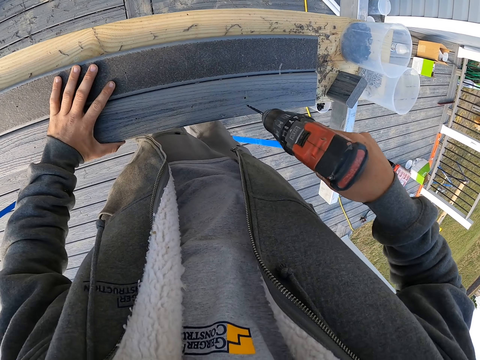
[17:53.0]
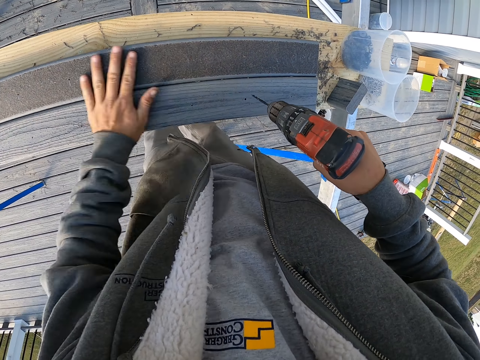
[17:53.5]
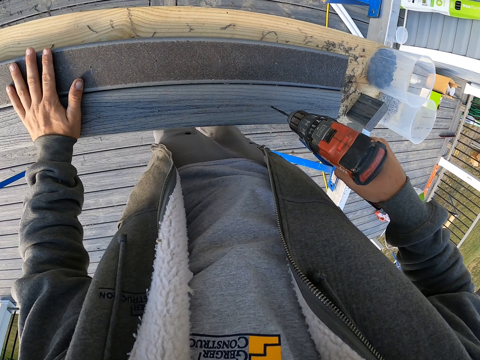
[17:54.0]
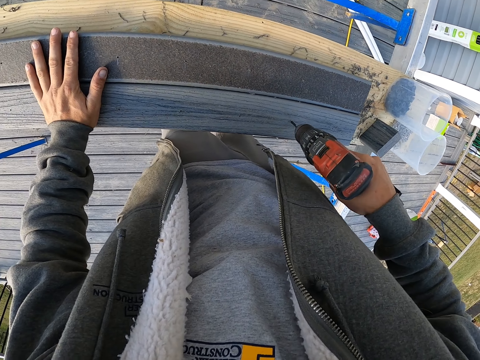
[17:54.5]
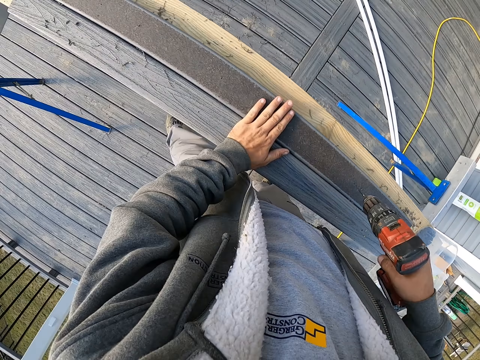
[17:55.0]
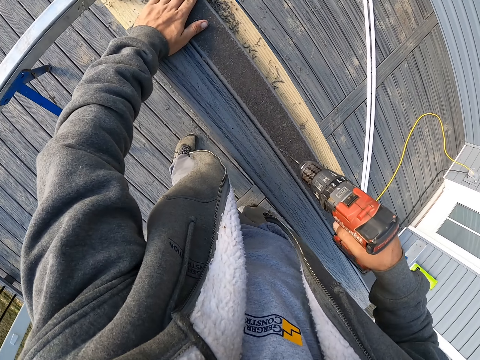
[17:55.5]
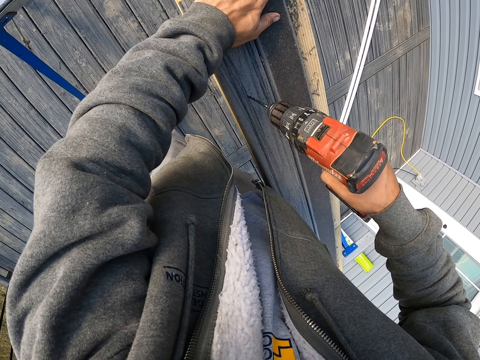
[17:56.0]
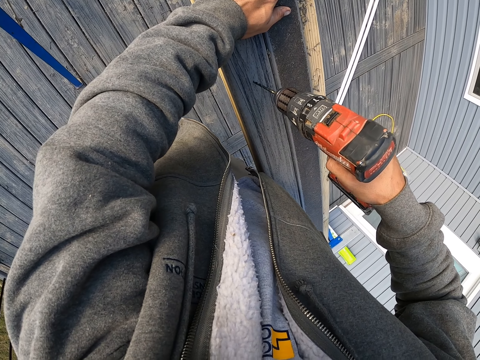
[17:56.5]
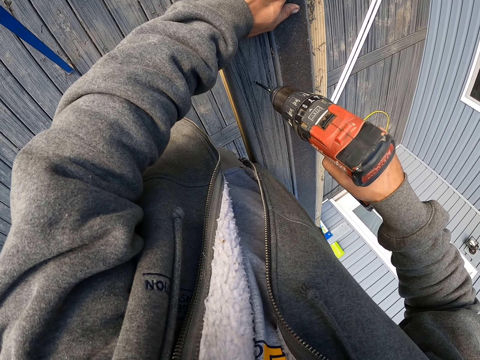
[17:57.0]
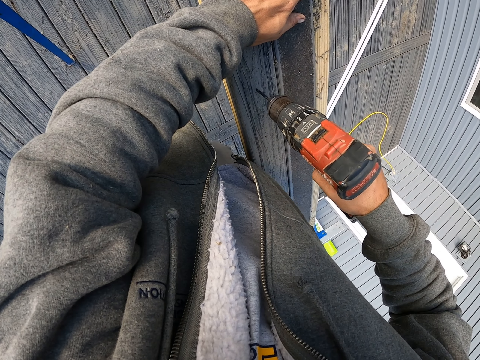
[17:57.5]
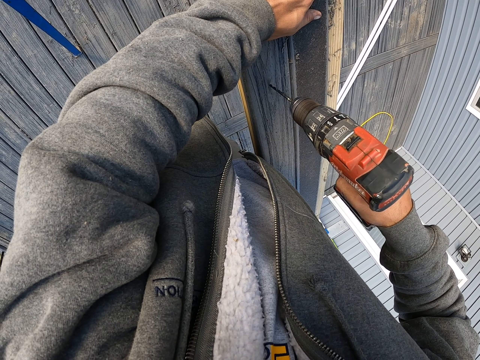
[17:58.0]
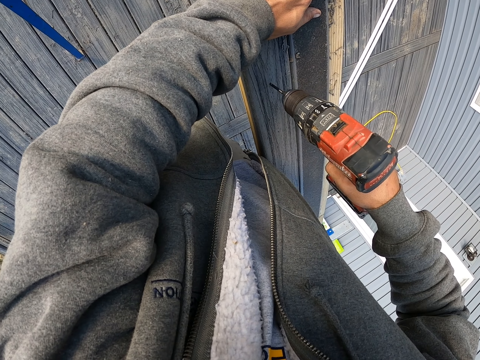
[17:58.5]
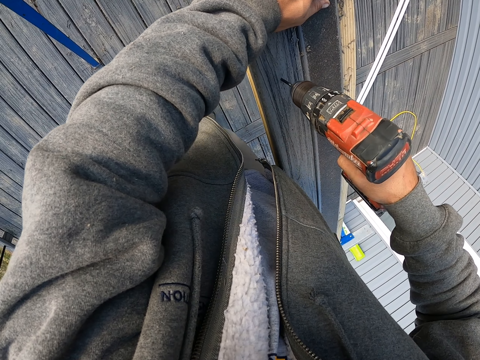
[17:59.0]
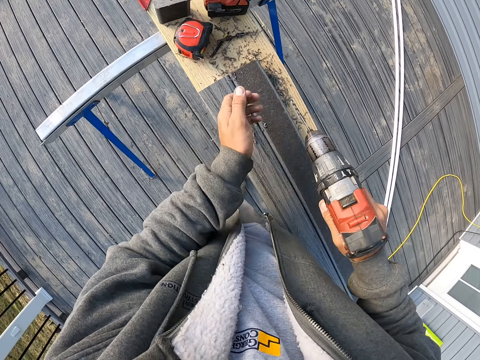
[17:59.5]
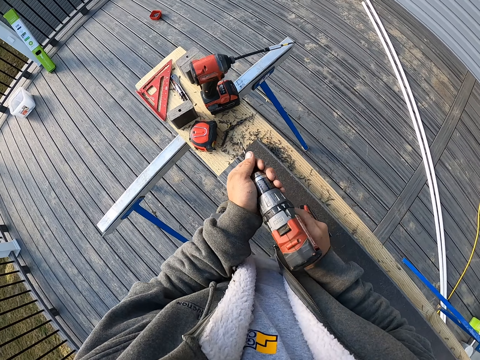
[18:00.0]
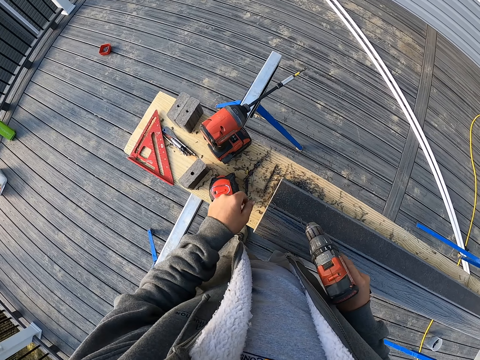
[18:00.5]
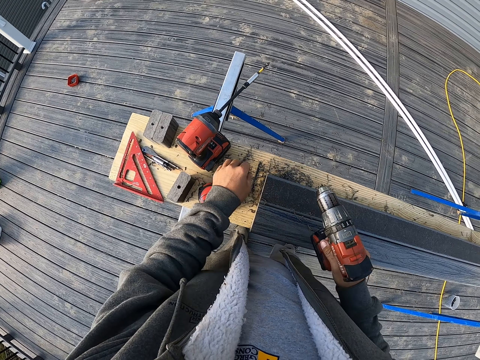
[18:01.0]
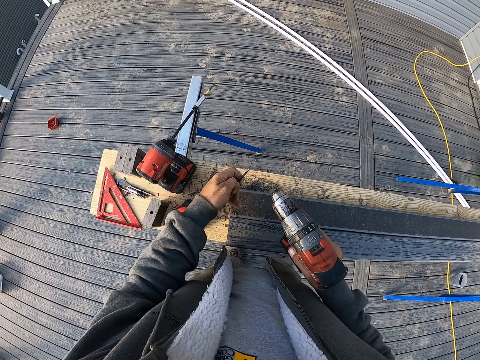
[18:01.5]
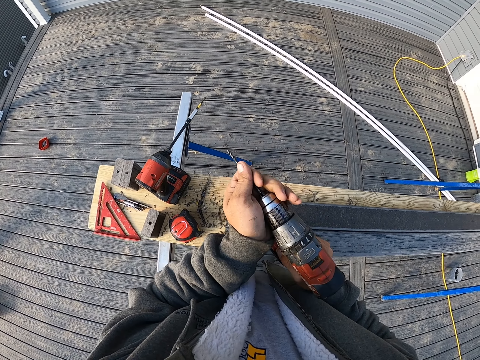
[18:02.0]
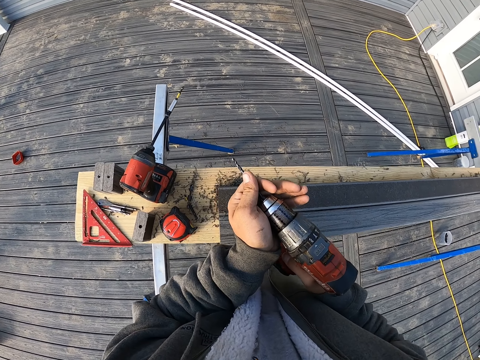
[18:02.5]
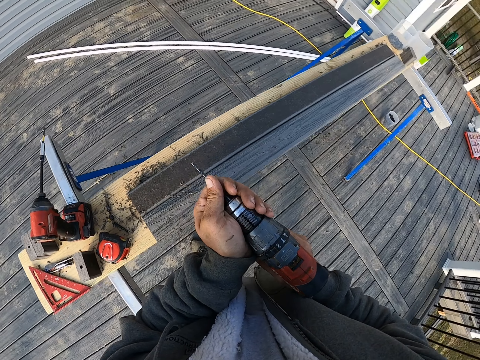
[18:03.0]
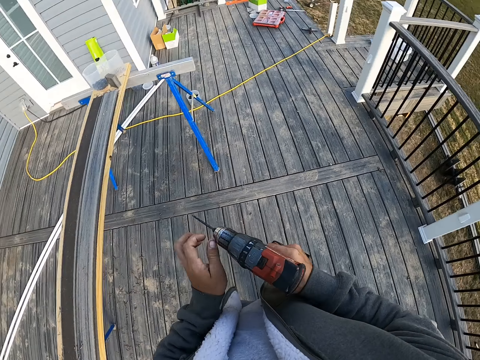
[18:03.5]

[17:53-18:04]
The camera wearer removes the drill bit from the chuck. They put the drill bit on the wood. They pick up a drill bit. They insert the drill bit in the chuck.

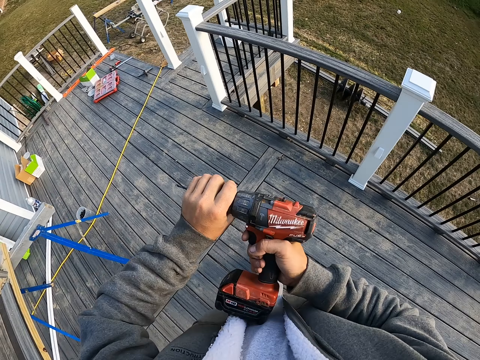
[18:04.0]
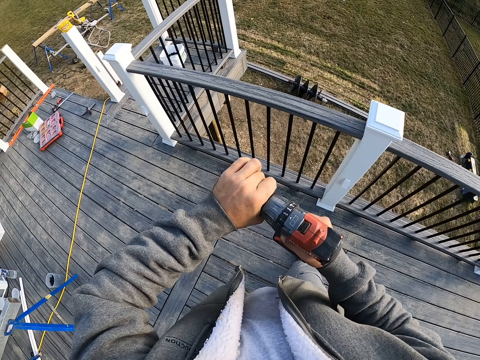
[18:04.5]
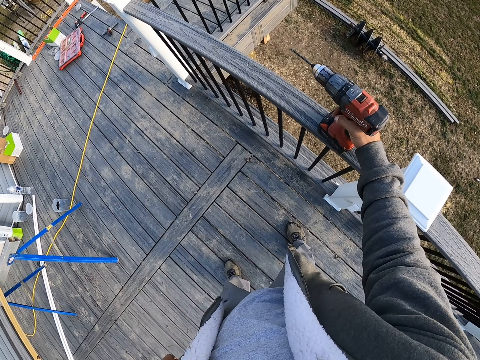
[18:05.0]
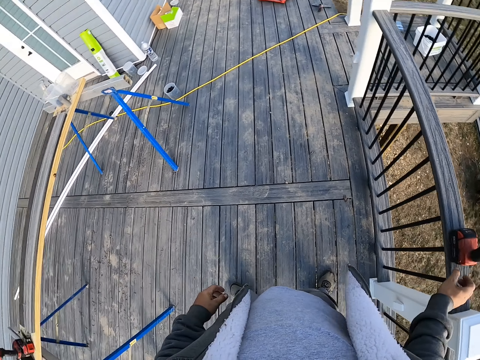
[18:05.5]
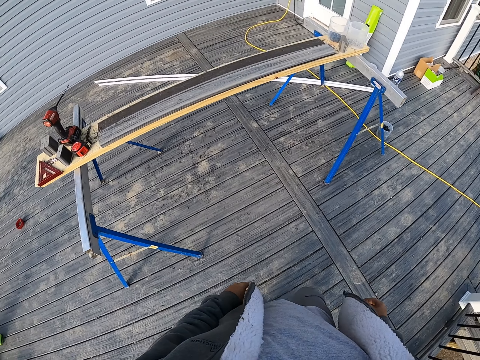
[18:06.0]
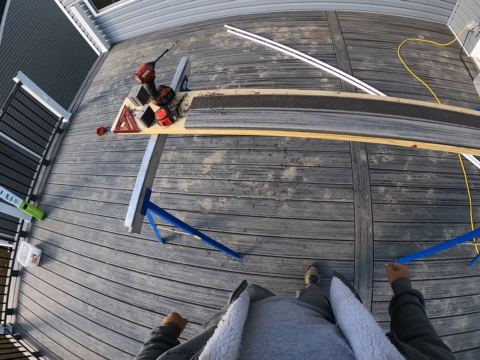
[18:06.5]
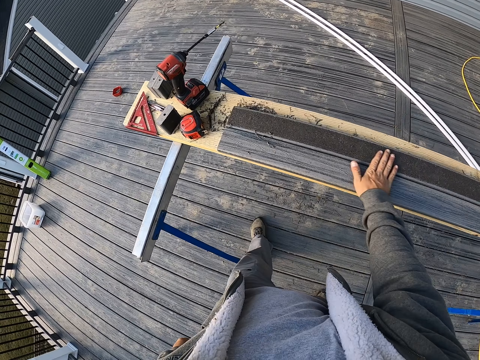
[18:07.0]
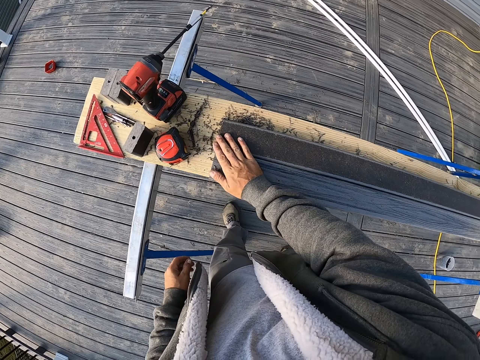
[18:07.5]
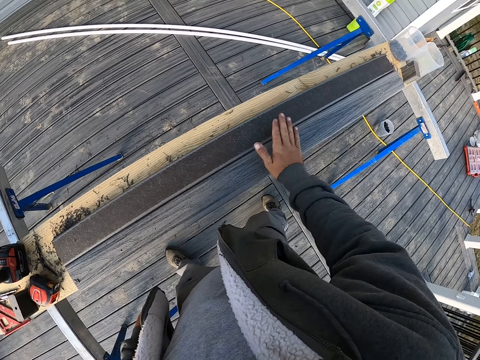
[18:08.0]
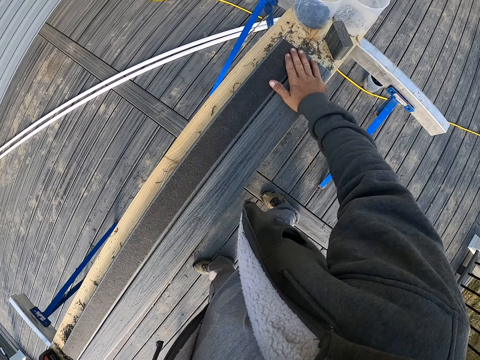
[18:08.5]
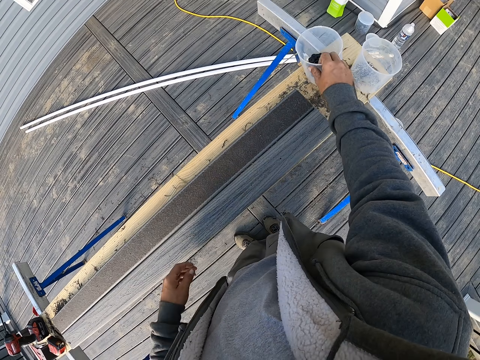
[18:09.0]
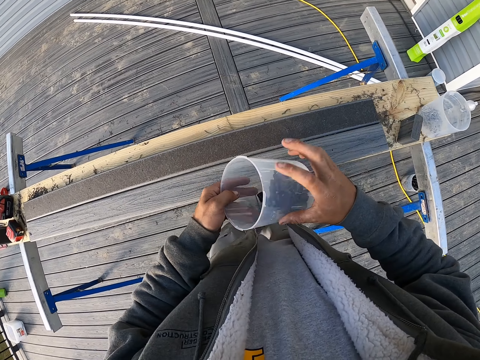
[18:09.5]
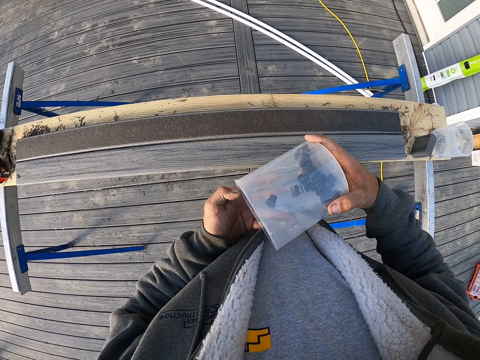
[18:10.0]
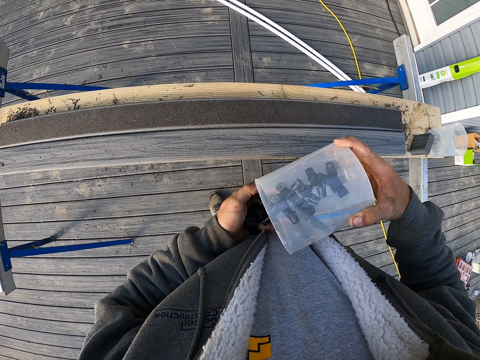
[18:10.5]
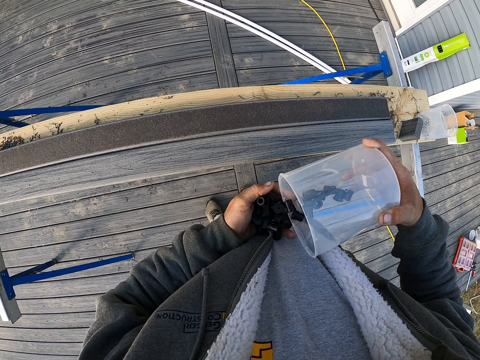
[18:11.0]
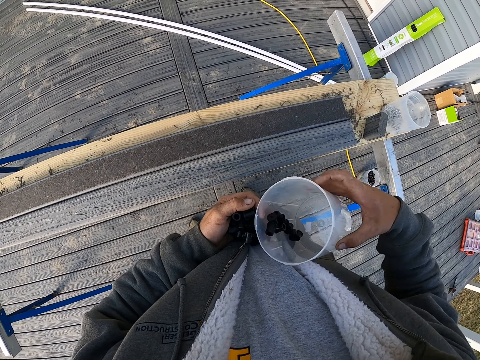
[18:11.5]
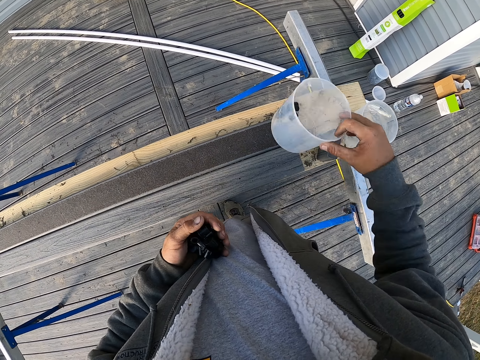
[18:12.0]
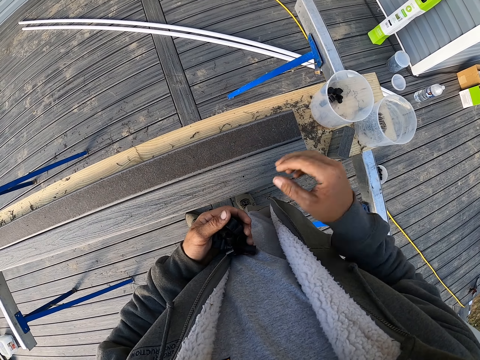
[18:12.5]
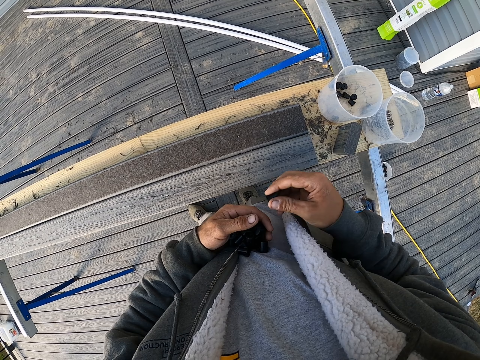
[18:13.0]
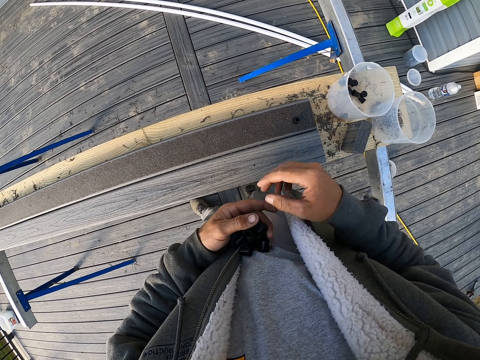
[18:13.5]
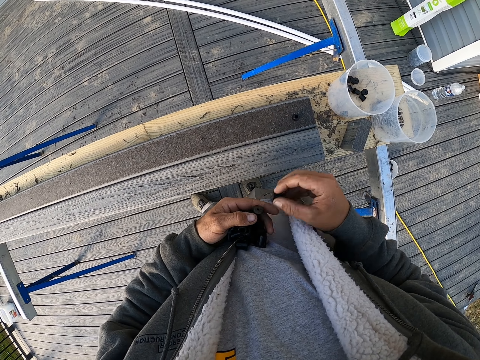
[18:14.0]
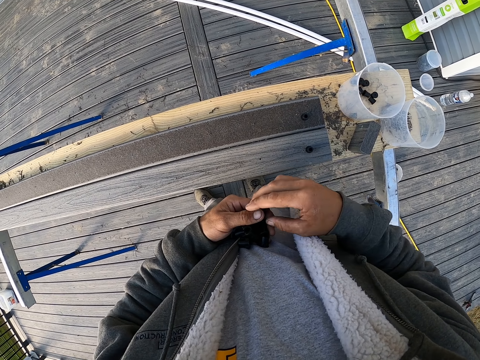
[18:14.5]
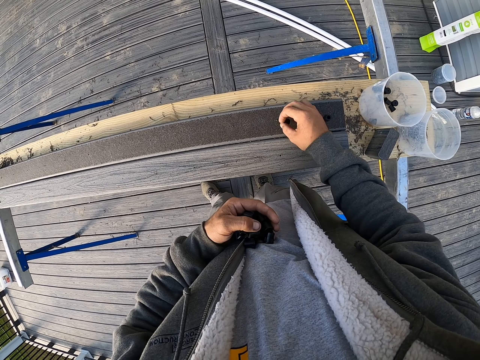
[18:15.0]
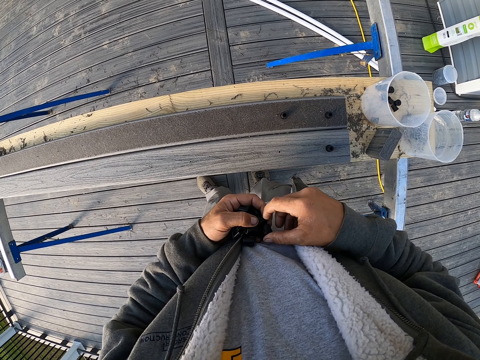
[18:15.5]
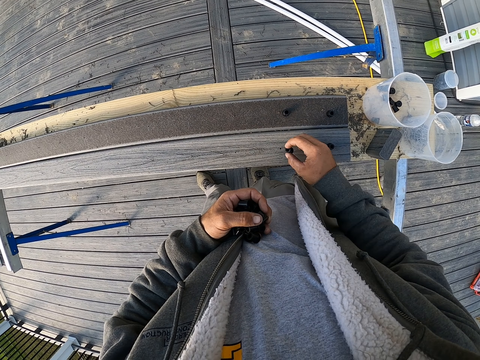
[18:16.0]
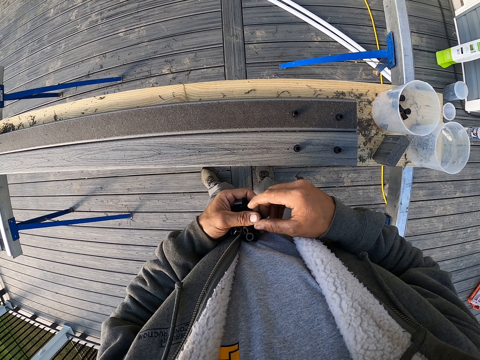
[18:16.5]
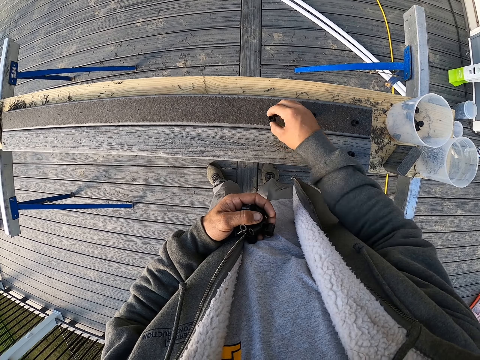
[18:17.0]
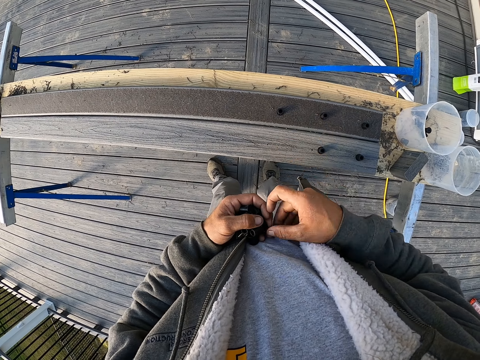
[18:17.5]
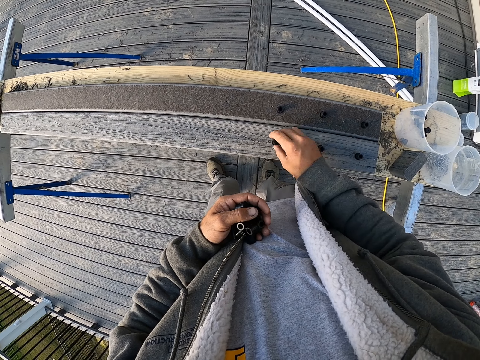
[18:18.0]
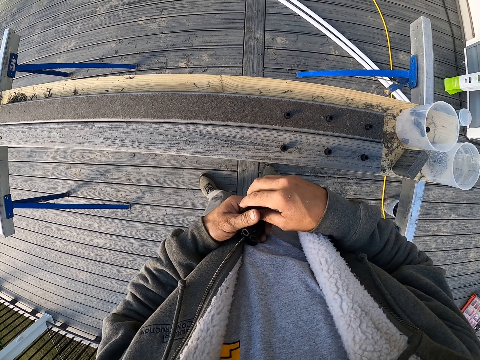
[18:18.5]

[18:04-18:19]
The camera wearer places the drill on the rail. They wipe the wood. They pick up a plastic tin from the surface. They pour plastic nuts from the tin on the hand. They place the tin on the surface. They arrange the nuts on the big wood.
